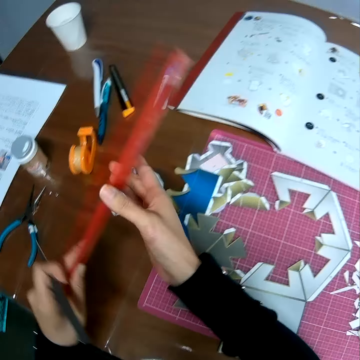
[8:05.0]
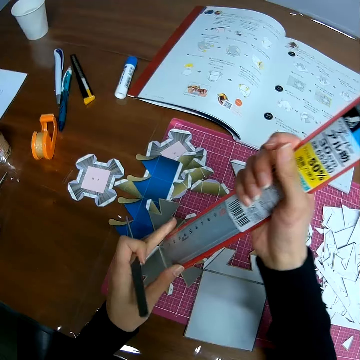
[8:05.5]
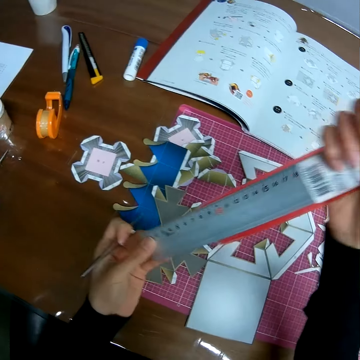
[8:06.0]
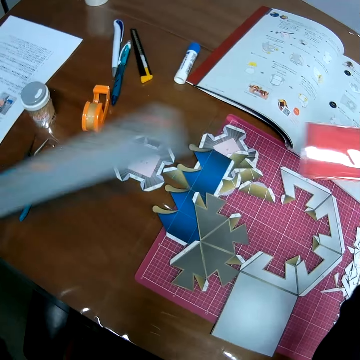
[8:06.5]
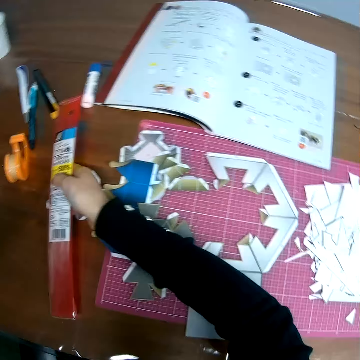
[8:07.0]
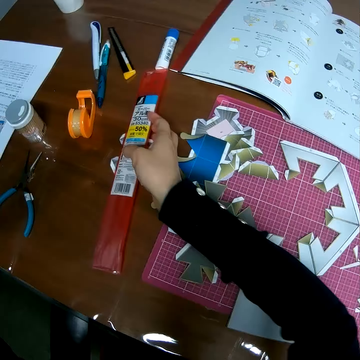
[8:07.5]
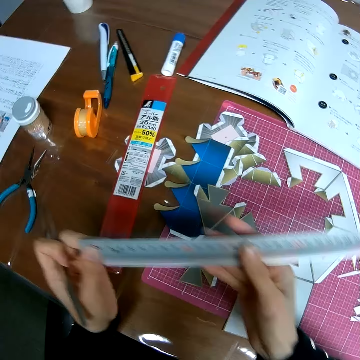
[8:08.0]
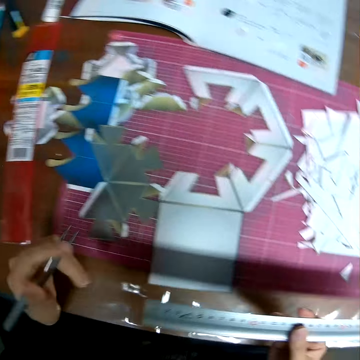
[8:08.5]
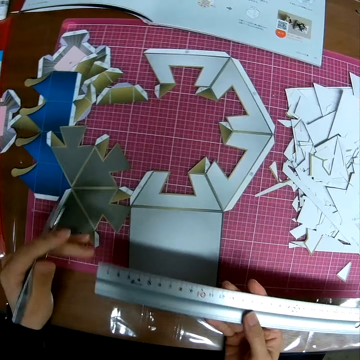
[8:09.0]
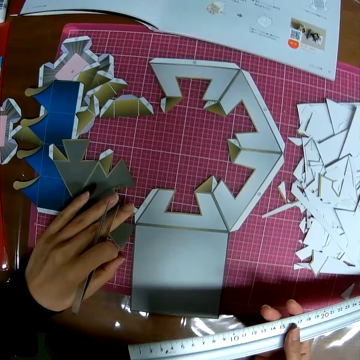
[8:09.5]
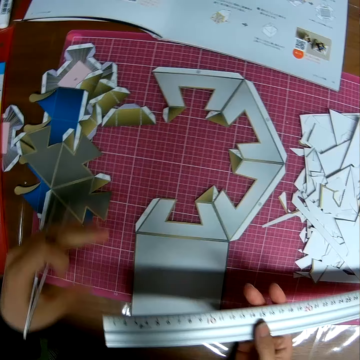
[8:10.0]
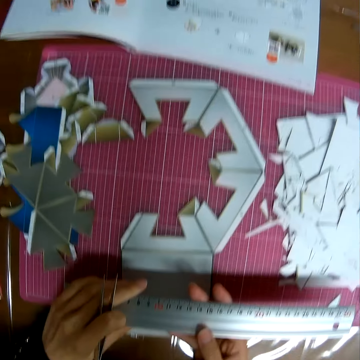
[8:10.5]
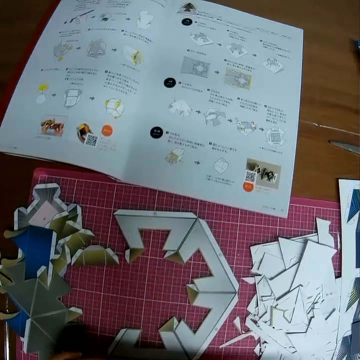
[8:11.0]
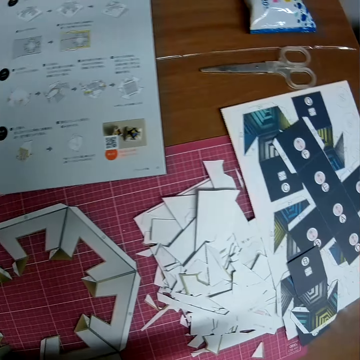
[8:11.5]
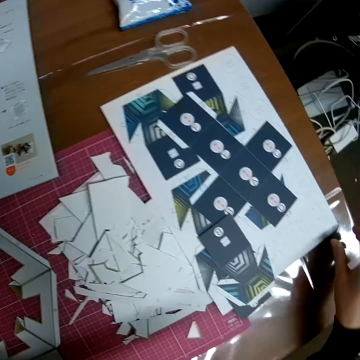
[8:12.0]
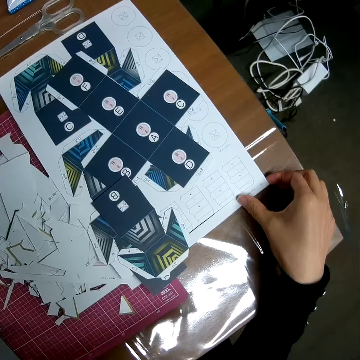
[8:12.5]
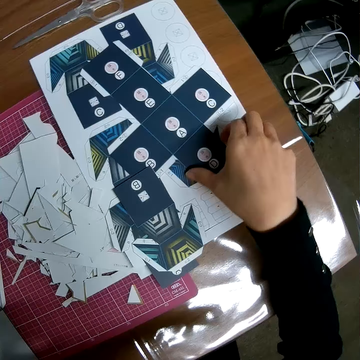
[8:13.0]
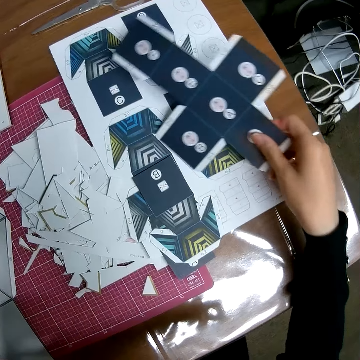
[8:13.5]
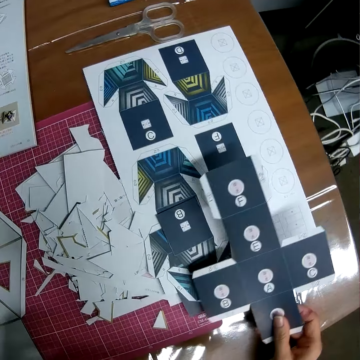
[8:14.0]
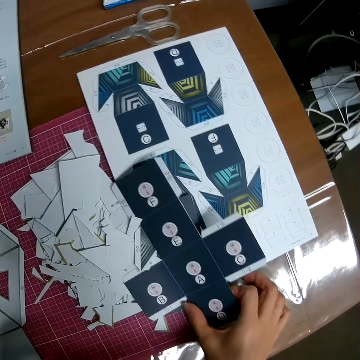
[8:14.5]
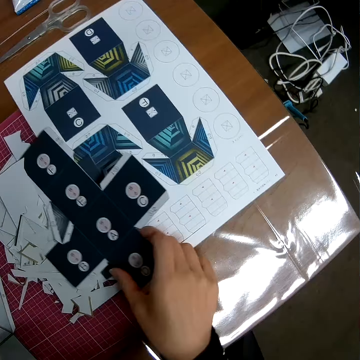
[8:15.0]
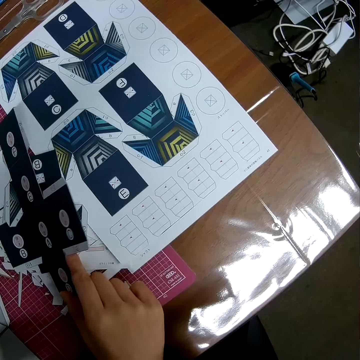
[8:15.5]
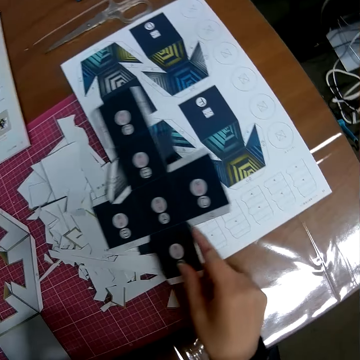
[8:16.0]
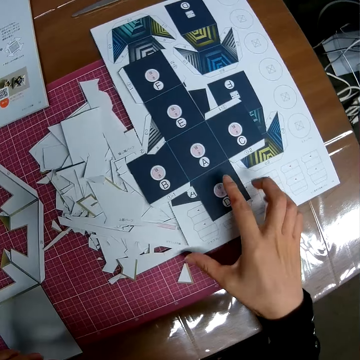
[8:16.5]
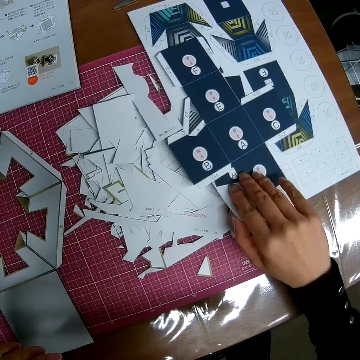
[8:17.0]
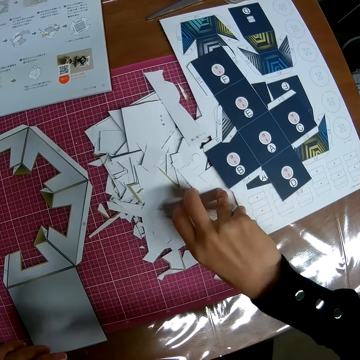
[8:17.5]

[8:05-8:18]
The camera wearer removes the ruler out of the nylon. They drop back the ruler nylon on the table. They push the paper model. They adjust the craft sheet on the self healing cutting mat. They take the paper model. They adjust the craft sheet on the table. They take the paper model again. They put down the paper model.

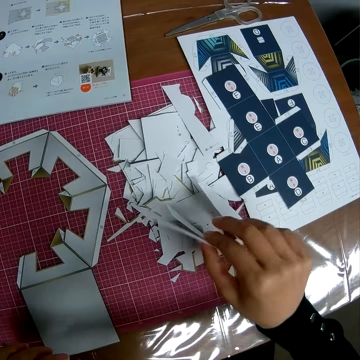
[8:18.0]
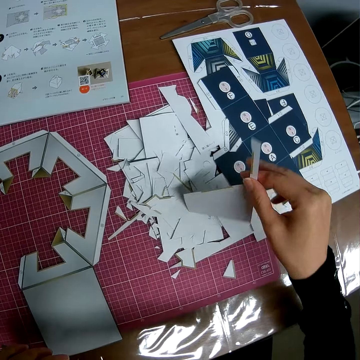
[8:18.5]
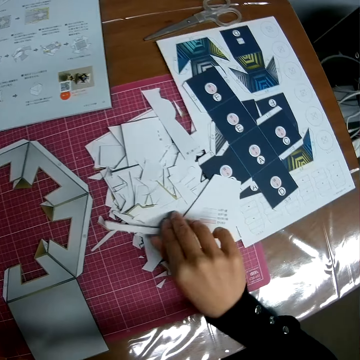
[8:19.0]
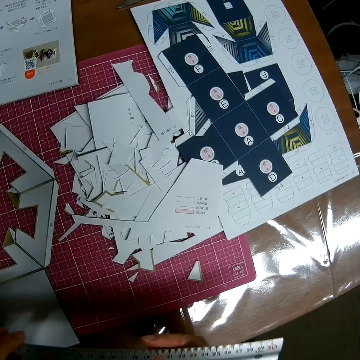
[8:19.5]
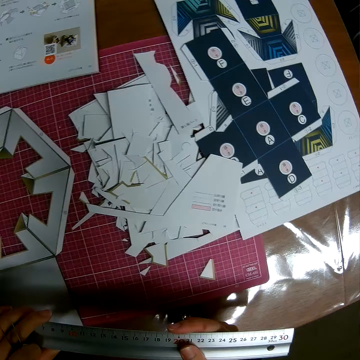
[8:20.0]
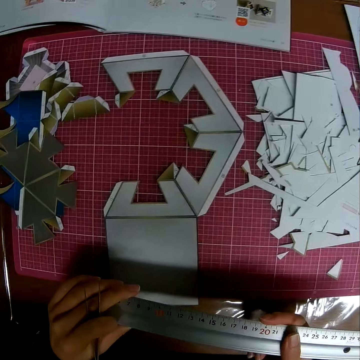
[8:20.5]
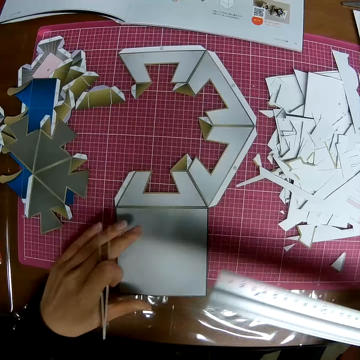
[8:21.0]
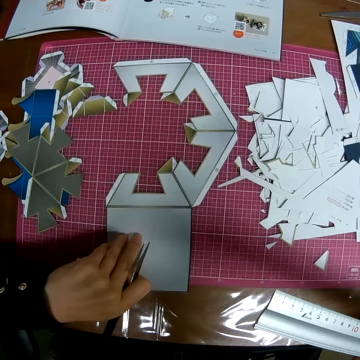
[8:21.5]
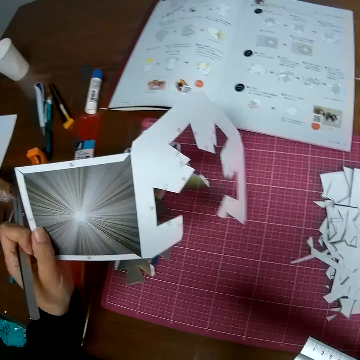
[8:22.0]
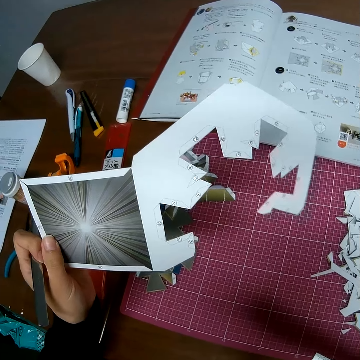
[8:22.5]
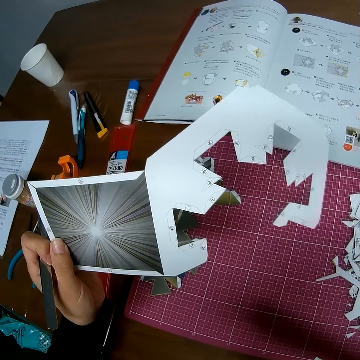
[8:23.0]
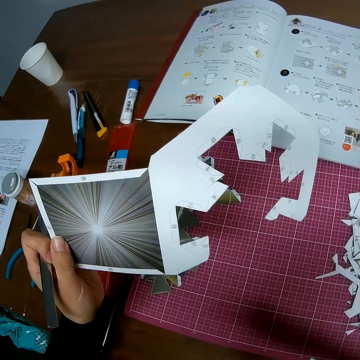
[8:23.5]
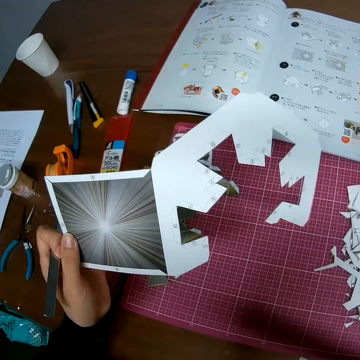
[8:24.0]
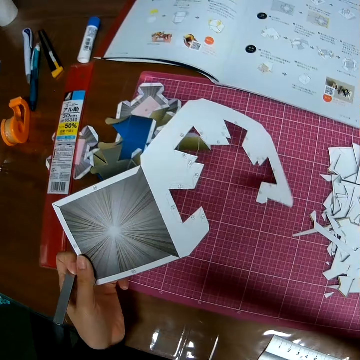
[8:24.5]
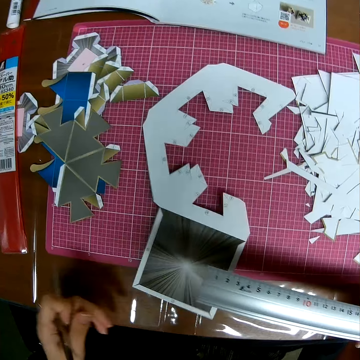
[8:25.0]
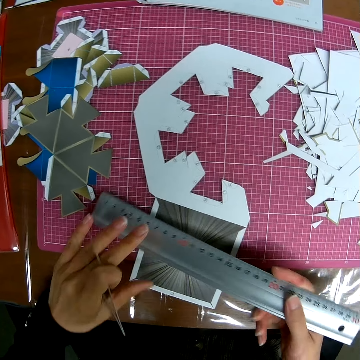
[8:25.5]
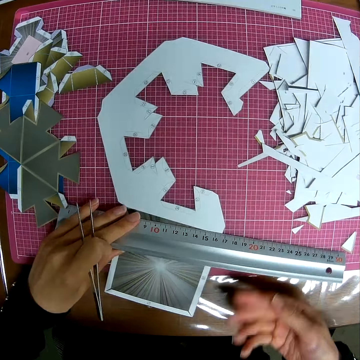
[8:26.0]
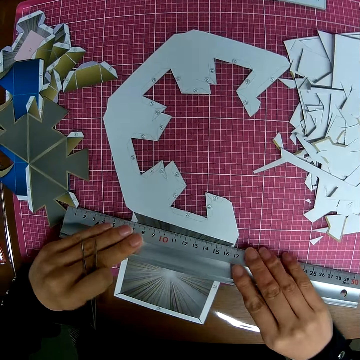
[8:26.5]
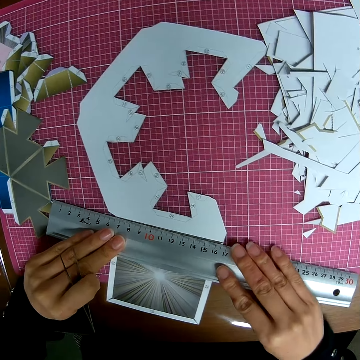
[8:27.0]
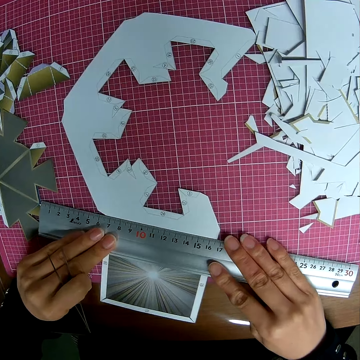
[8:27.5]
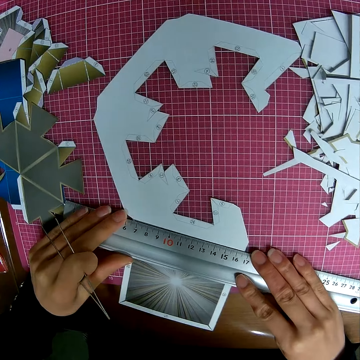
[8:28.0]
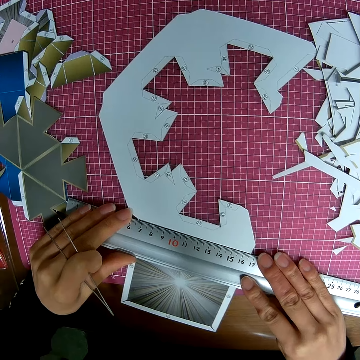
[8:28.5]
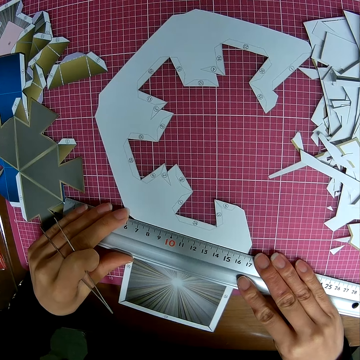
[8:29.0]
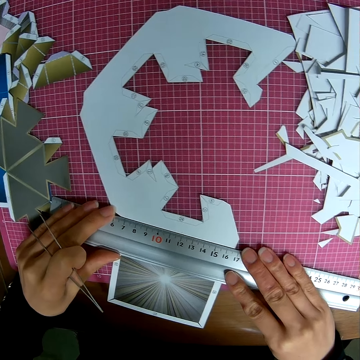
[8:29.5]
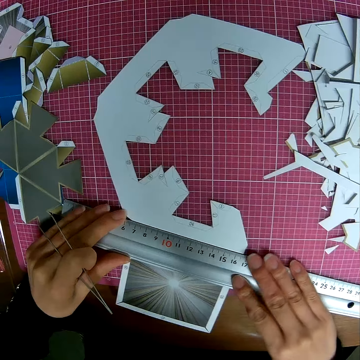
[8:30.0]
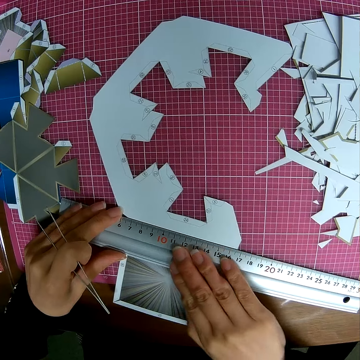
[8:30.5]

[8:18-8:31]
The camera wearer takes the paper model. He puts down the paper model. He looks at the ruler. He adjusts the craft sheet on the self healing cutting mat. He takes the paper model. He looks at the paper model. He puts down the paper model. He marks a line on the craft sheet with the picker in his hand. He measures the paper model with the ruler.

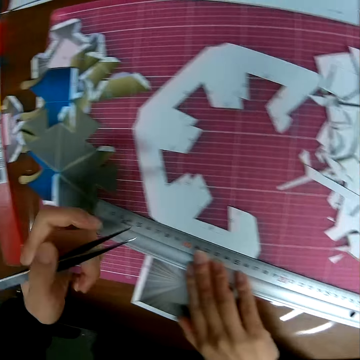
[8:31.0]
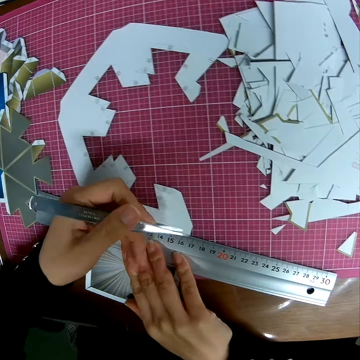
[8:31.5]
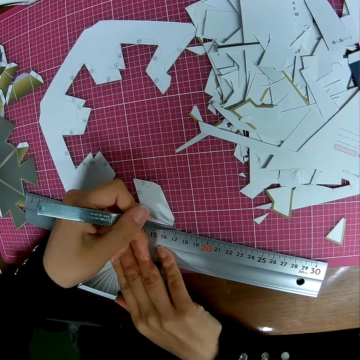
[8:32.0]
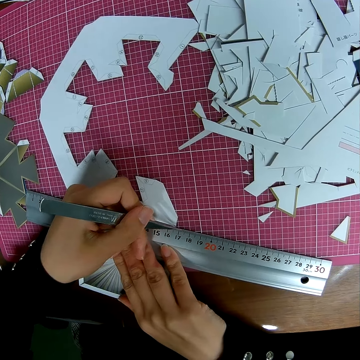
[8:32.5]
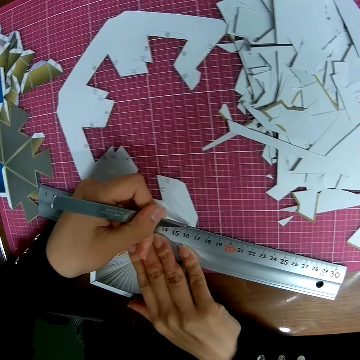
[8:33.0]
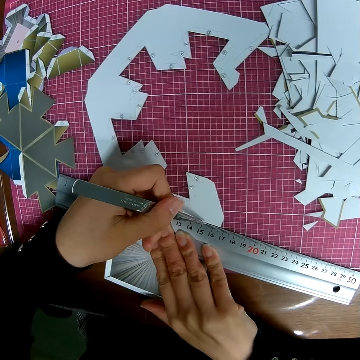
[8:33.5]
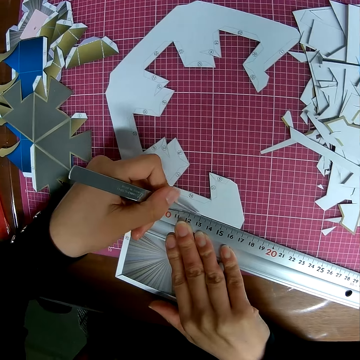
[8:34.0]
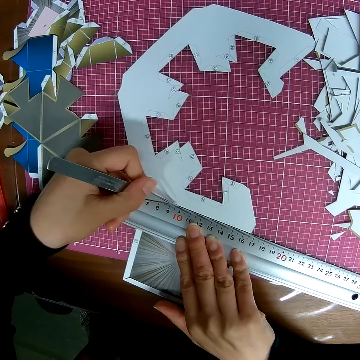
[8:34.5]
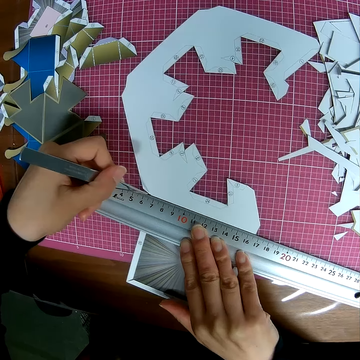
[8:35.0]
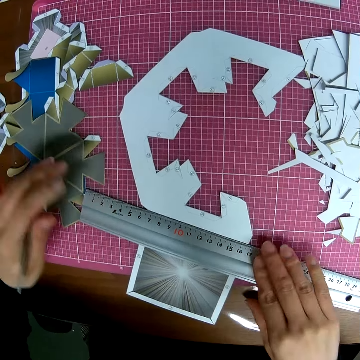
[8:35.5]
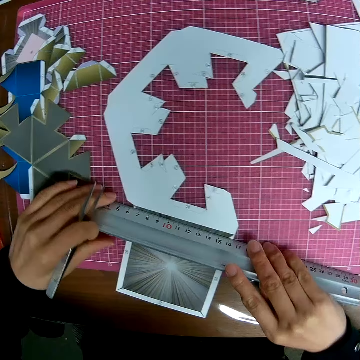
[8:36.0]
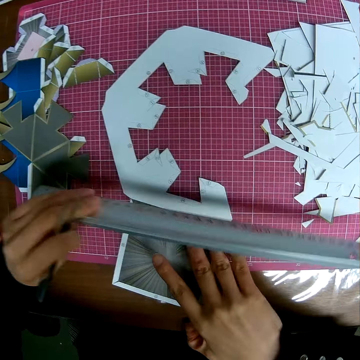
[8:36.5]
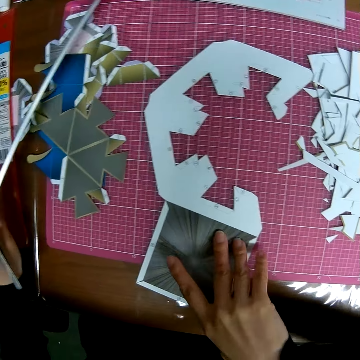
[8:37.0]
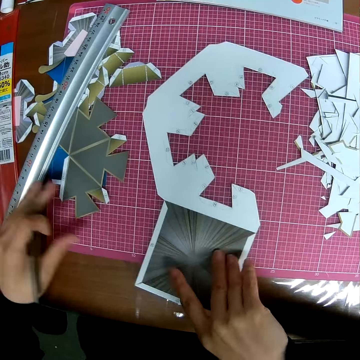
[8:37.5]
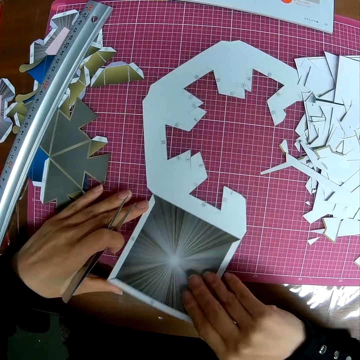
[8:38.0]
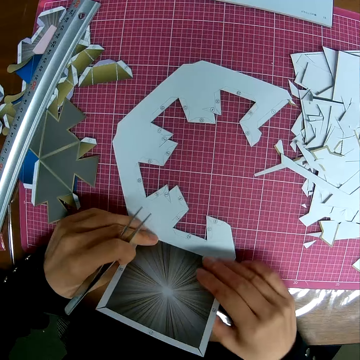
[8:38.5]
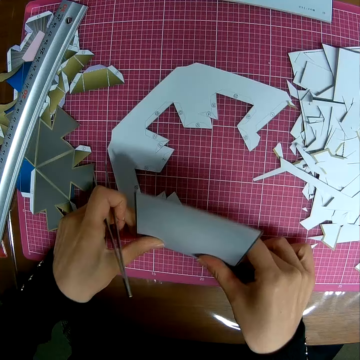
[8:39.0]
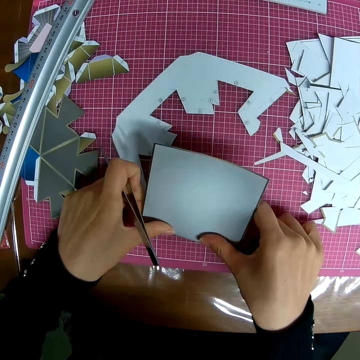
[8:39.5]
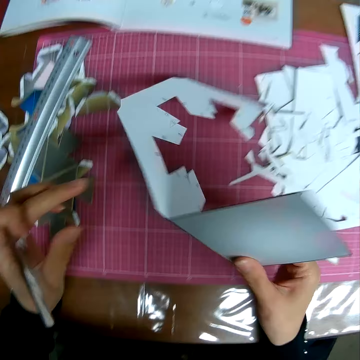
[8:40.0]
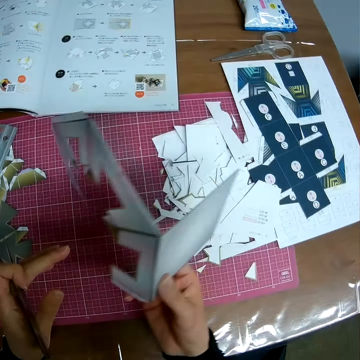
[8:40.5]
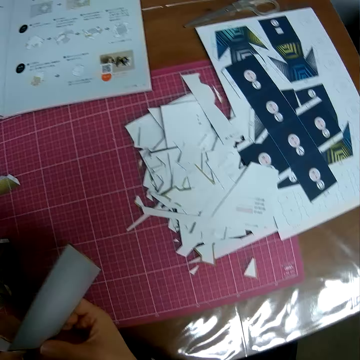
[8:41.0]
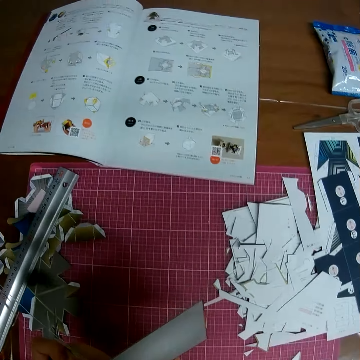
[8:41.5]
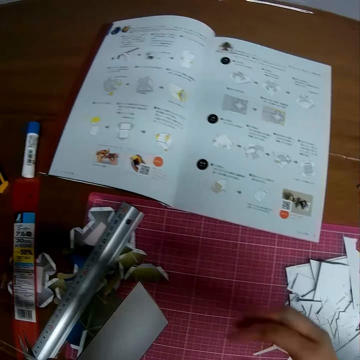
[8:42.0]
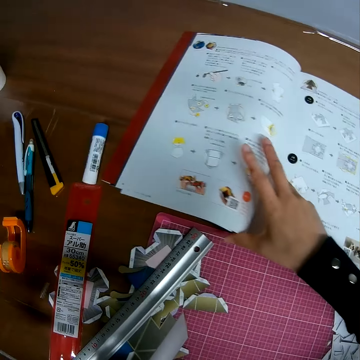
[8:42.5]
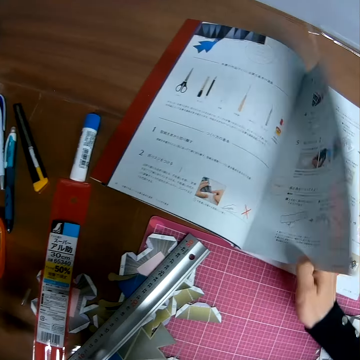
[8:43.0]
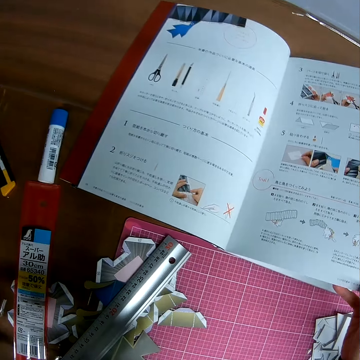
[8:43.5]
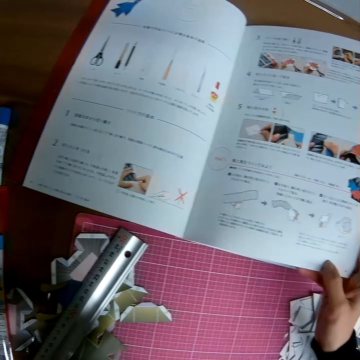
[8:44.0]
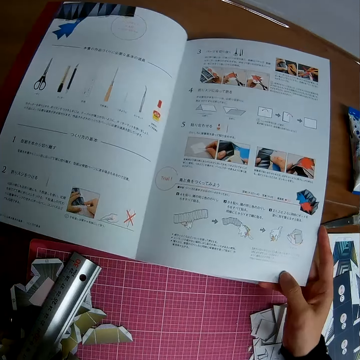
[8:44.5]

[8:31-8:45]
The camera wearer cuts the paper model with a bone folder. He takes the paper model. He puts down the ruler on the table. He folds the craft sheet on the self healing cutting mat with his hand. He turns the paper model. He opens the sketch book. He flips the book on the table.
